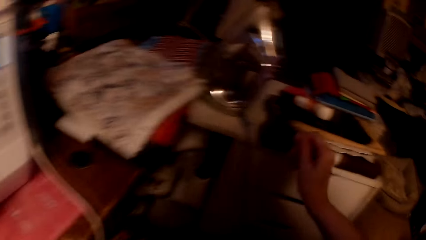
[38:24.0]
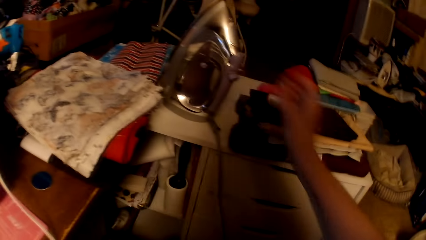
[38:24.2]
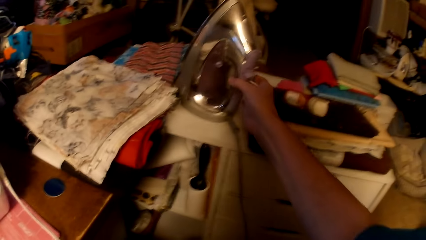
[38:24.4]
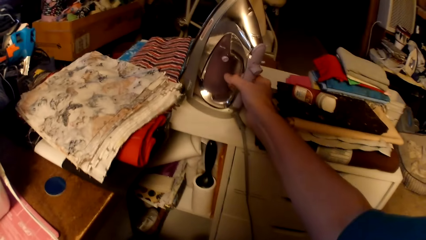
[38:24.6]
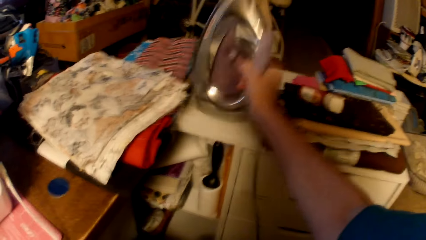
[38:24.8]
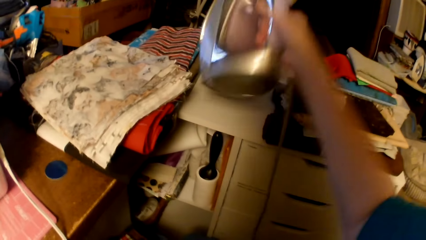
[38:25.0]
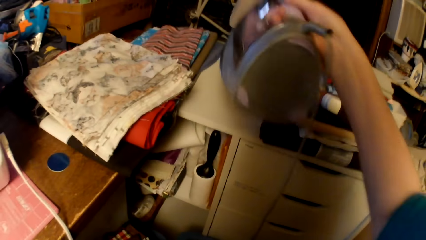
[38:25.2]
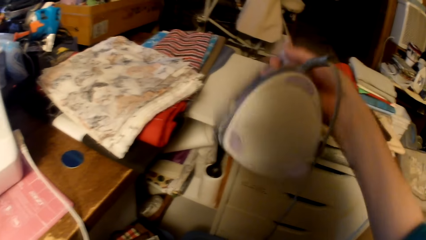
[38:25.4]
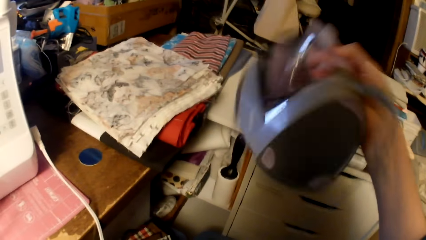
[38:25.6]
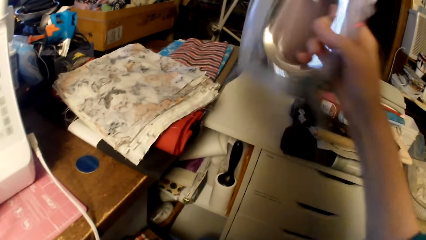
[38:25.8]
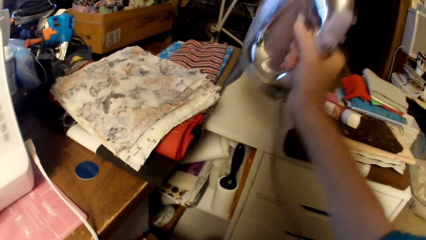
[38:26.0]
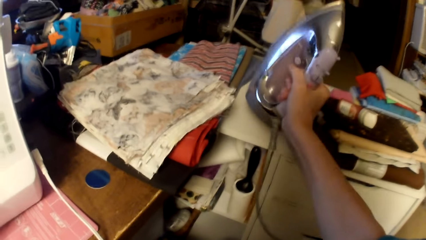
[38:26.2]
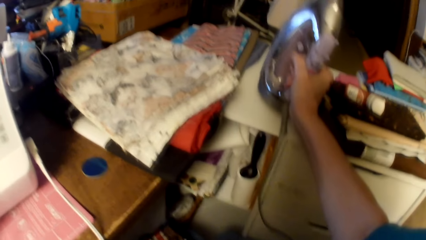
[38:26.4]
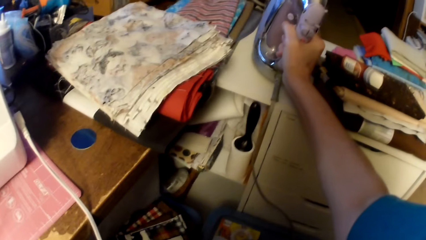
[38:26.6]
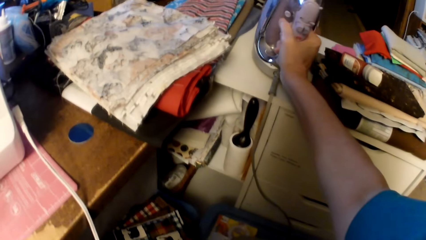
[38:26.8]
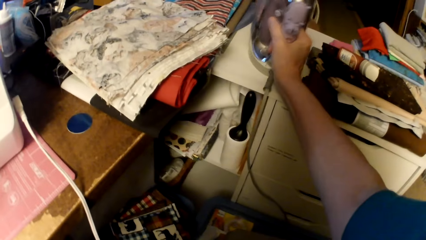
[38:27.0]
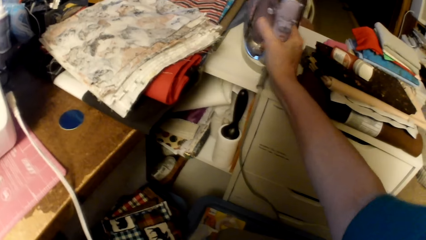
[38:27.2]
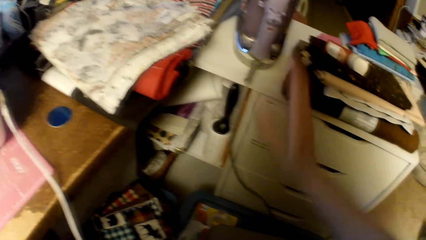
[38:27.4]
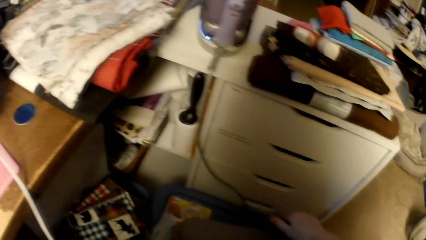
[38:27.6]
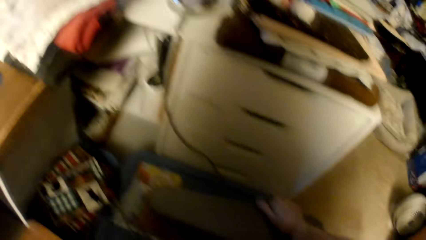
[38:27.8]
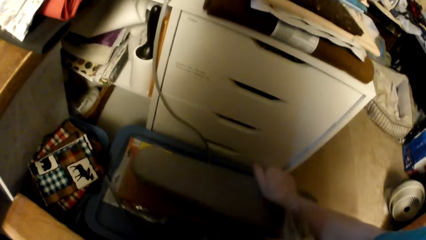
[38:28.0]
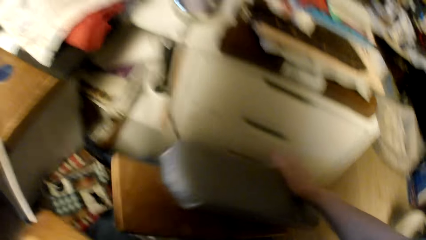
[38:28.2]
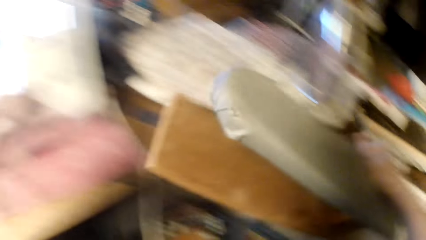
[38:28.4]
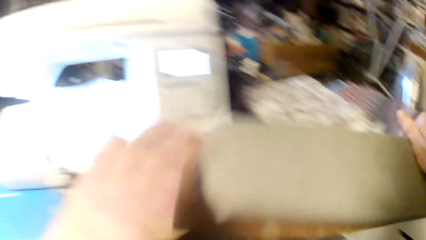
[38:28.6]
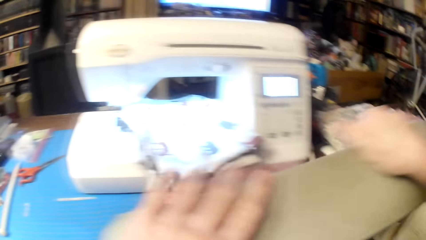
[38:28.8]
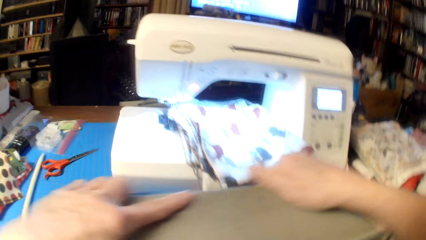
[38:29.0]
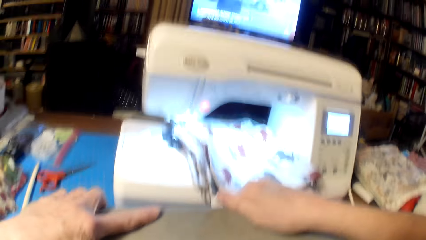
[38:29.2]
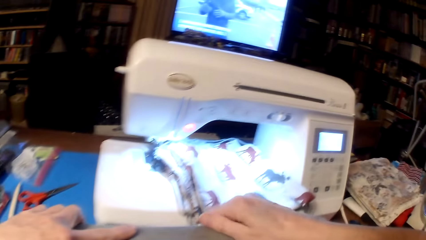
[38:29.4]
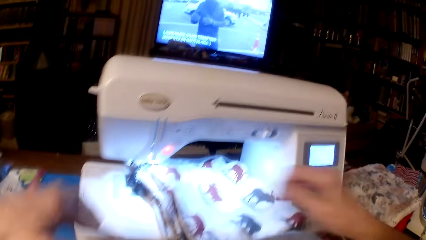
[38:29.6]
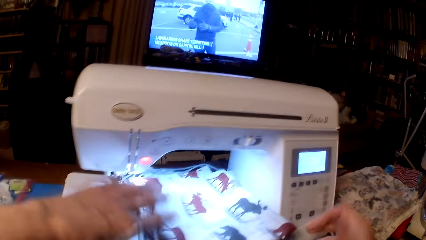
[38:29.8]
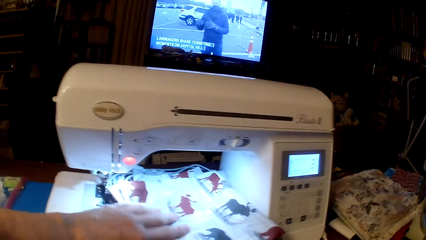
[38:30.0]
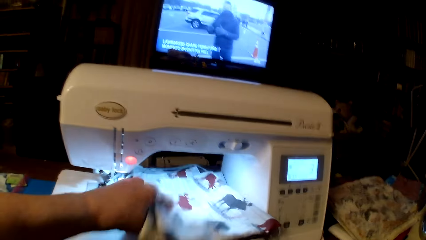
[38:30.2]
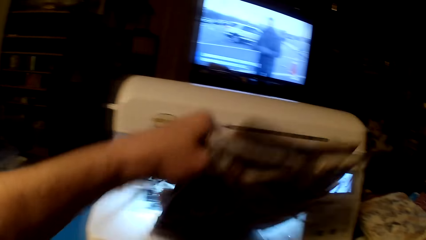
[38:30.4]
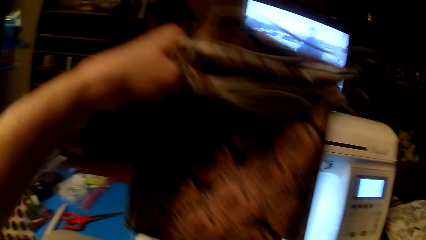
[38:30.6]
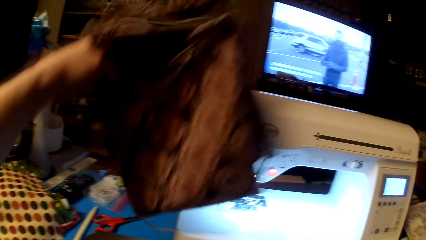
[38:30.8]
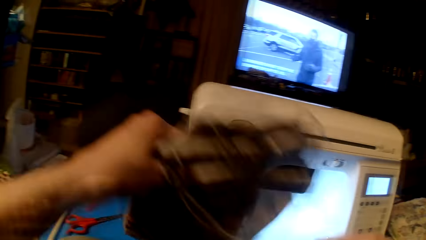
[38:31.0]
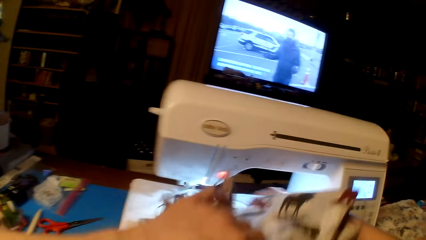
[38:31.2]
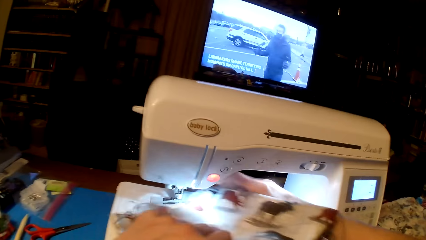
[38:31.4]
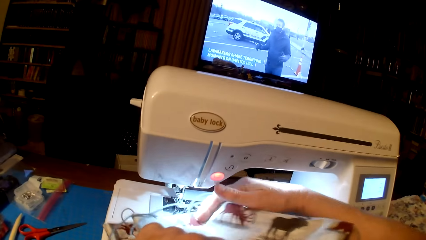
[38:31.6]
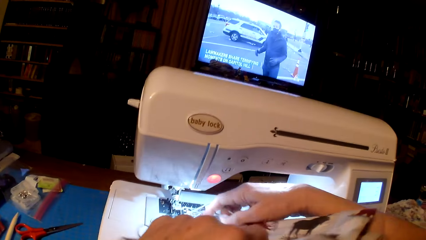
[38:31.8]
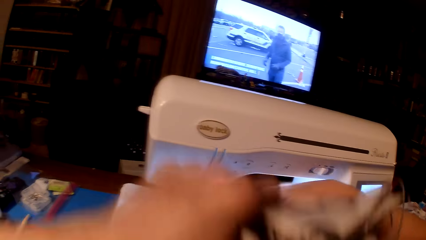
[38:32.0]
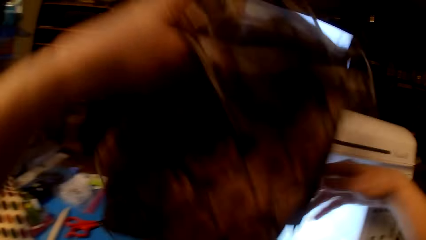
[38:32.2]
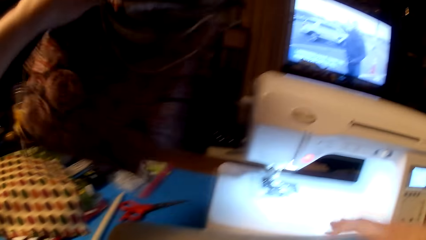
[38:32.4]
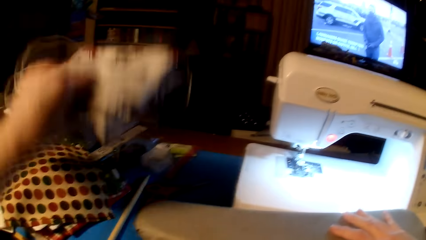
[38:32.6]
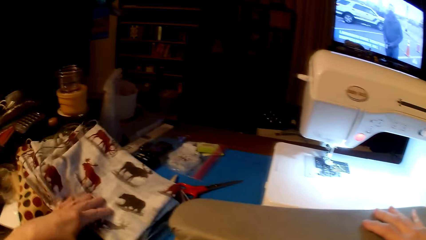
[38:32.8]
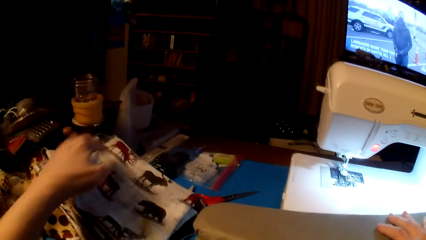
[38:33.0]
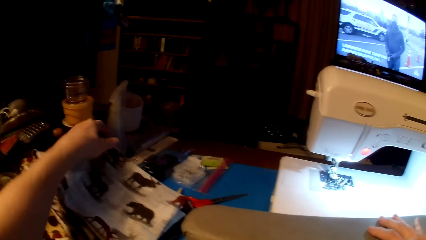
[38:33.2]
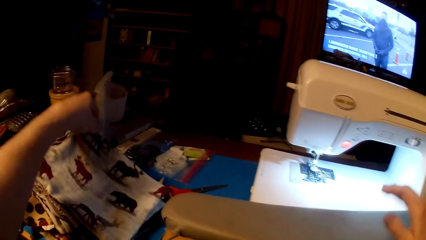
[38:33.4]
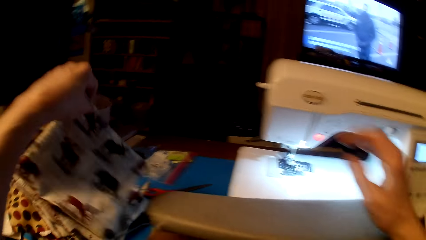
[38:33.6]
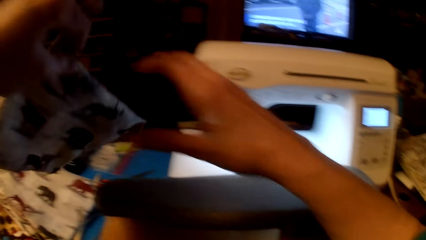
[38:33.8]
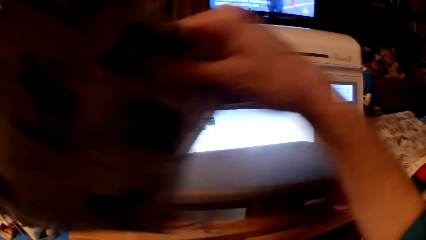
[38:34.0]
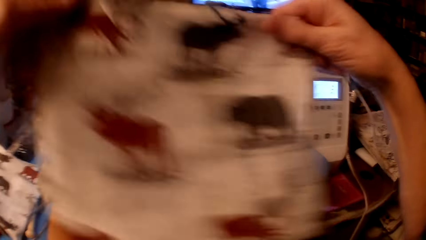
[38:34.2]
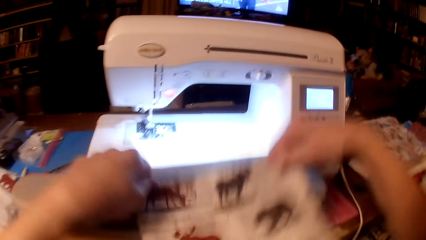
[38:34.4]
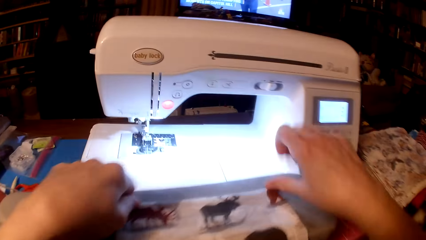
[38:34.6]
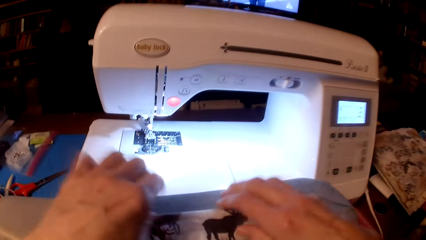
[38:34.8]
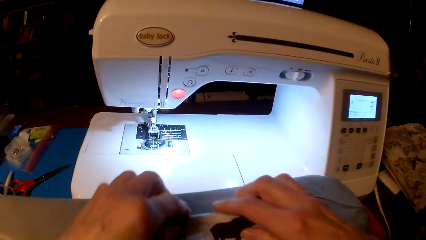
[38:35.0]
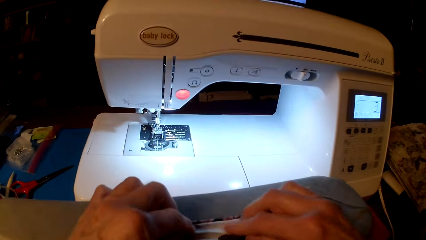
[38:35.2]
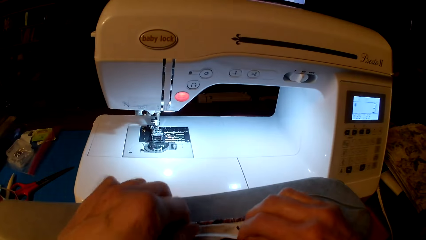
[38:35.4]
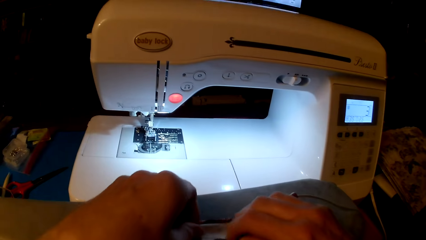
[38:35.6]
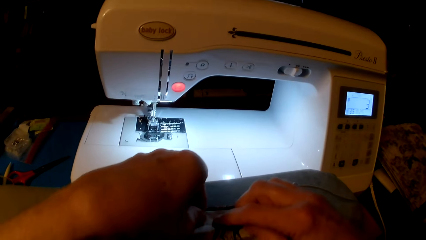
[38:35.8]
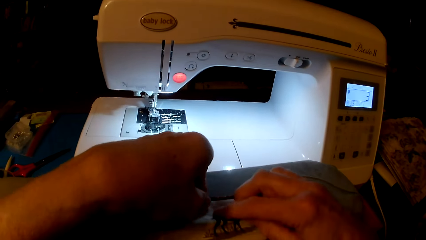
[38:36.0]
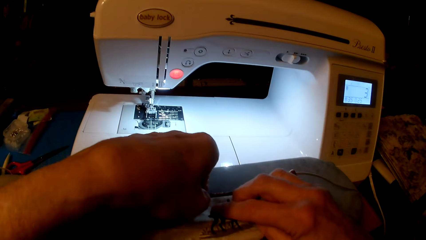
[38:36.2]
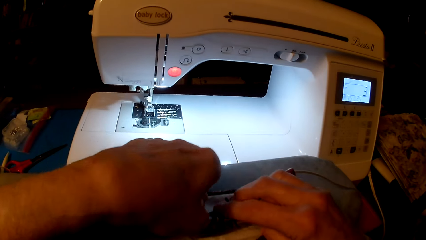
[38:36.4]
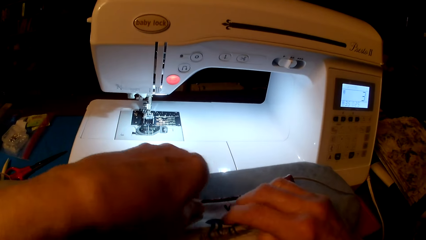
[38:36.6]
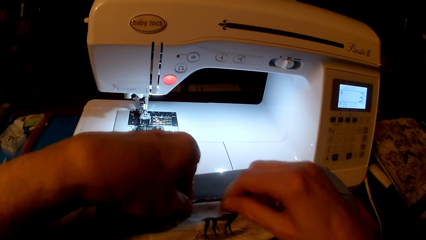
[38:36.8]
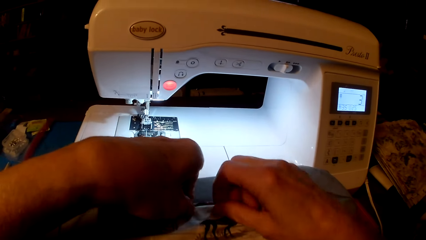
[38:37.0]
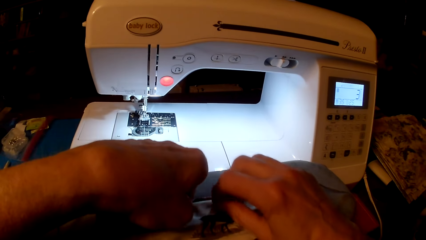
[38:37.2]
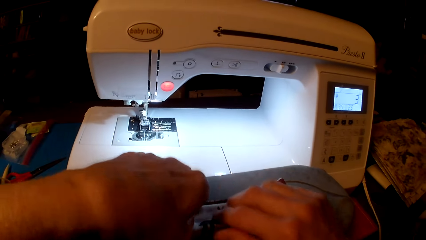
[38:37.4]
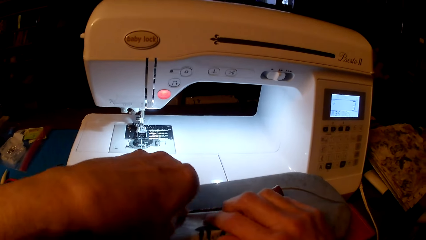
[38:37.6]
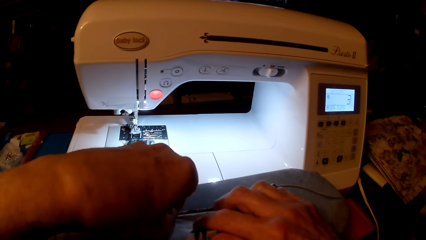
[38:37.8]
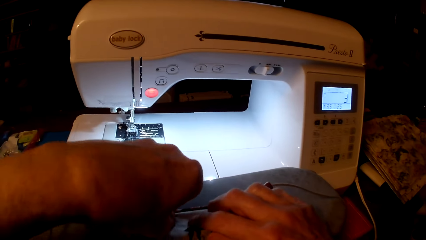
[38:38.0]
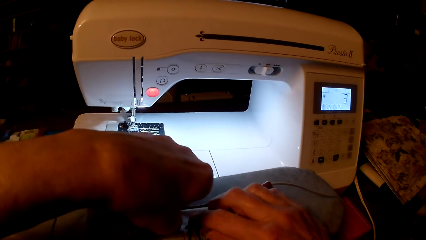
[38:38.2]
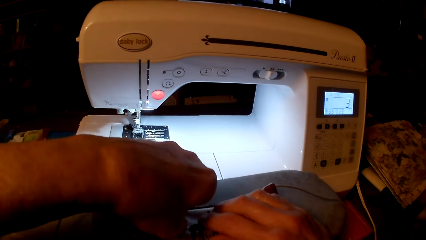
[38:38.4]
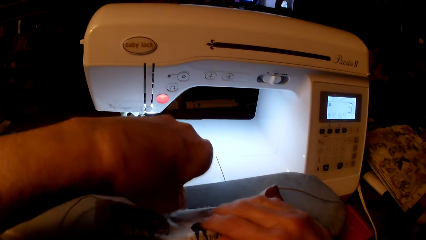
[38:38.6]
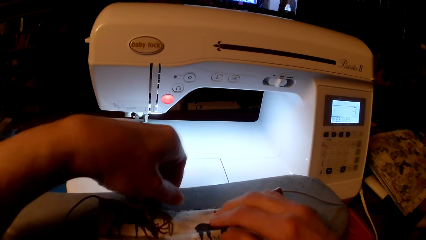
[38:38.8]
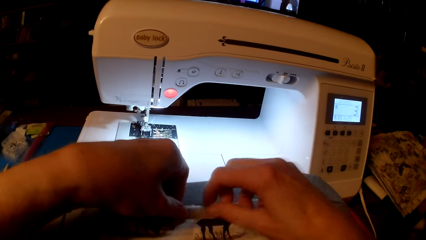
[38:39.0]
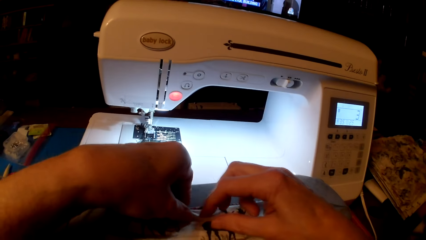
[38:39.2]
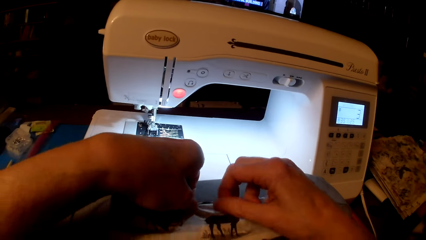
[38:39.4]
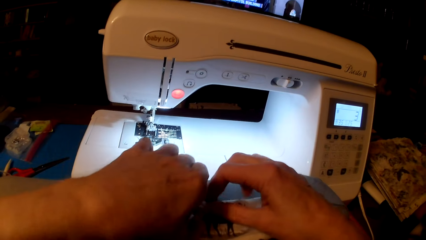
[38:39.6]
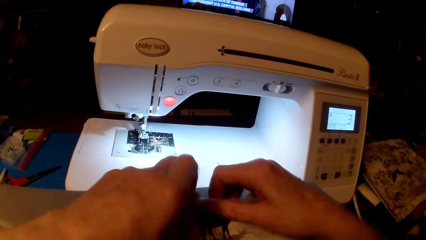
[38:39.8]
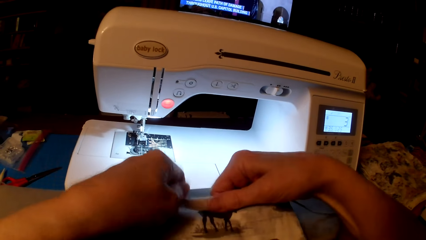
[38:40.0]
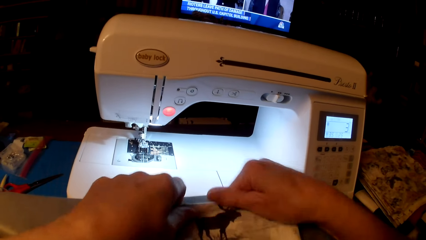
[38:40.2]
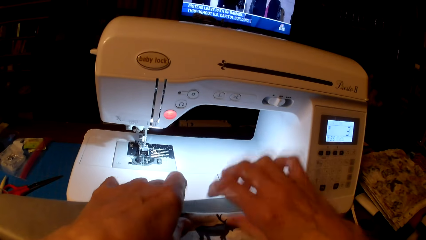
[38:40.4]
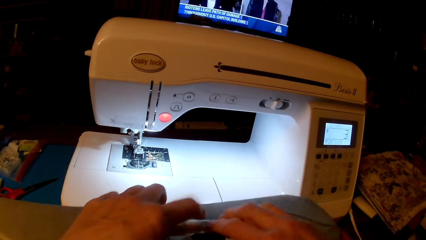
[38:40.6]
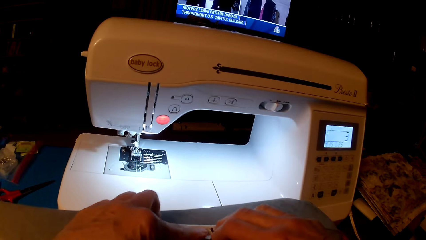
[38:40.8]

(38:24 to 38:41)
The camera wearer picks up the iron box. They move the electric iron. They put the iron box on the table. They pick up the ironing board and put the ironing board on the table. They lift the throw pillow cushions and drop the throw pillow cushions on the table. They pick up a throw pillow cushion and place the cushion on the ironing board. They remove thread from the cushion.
